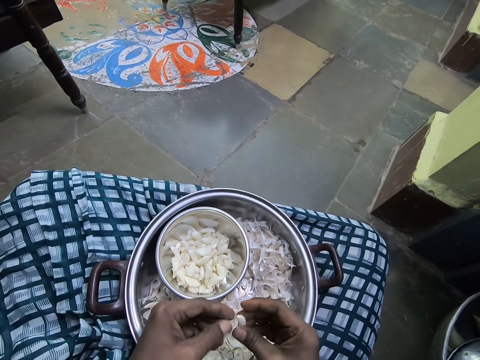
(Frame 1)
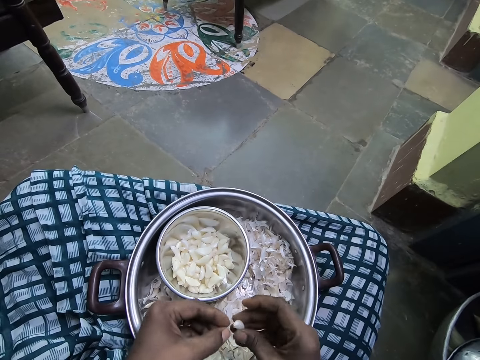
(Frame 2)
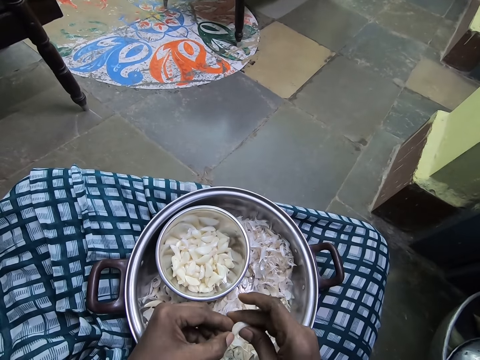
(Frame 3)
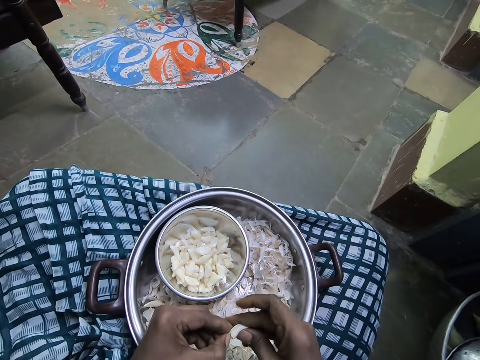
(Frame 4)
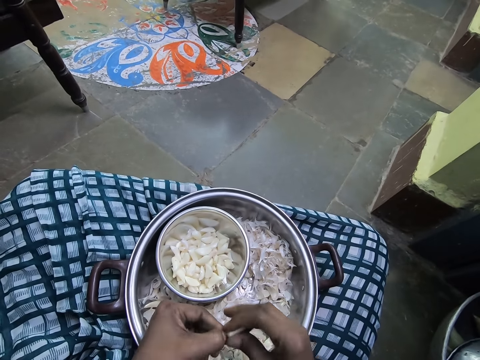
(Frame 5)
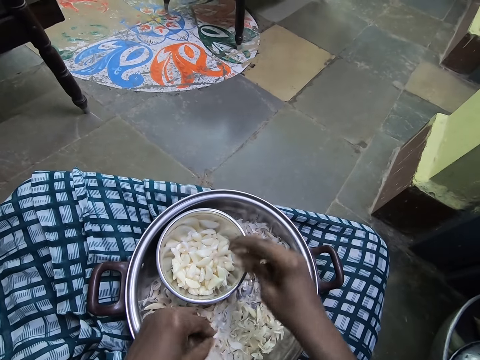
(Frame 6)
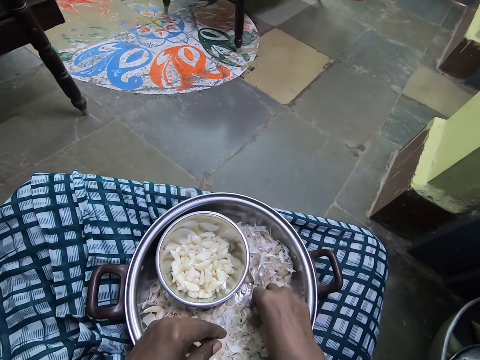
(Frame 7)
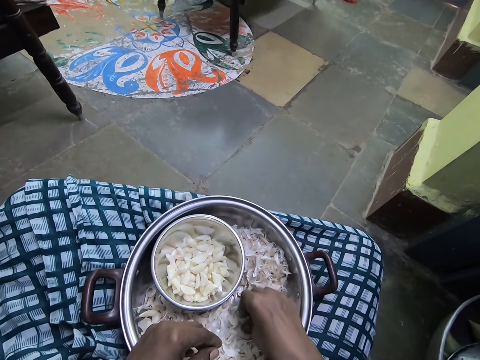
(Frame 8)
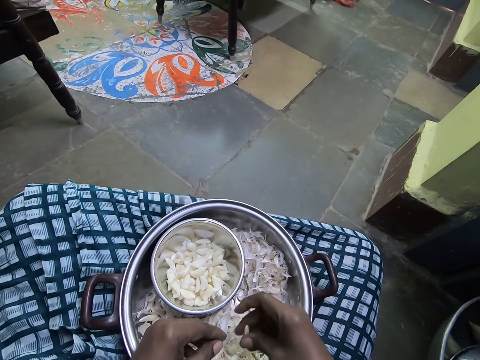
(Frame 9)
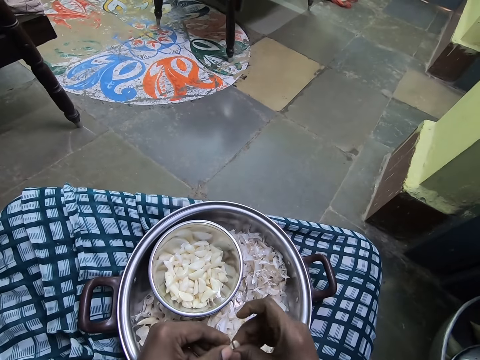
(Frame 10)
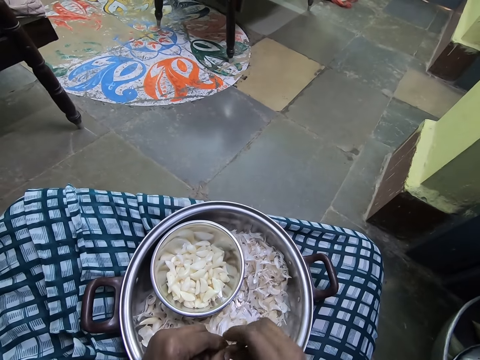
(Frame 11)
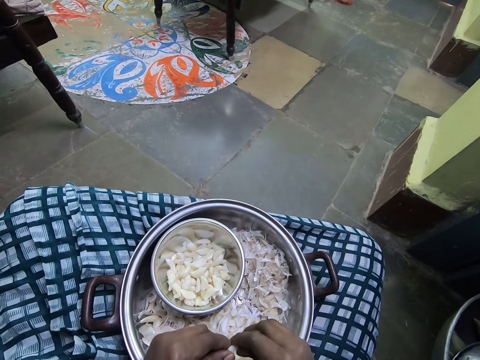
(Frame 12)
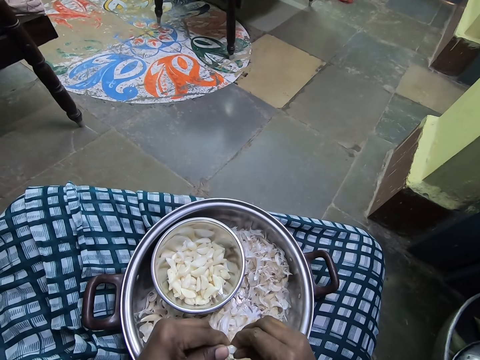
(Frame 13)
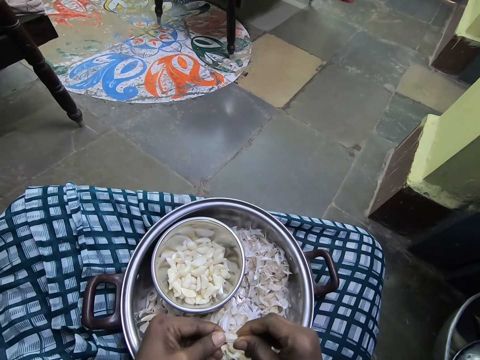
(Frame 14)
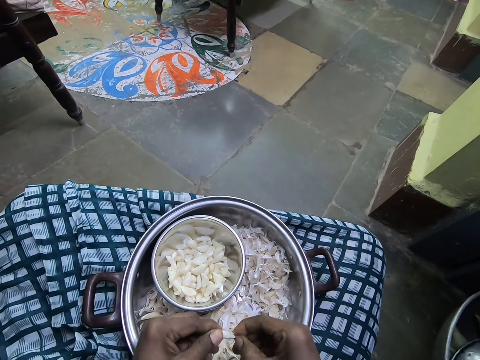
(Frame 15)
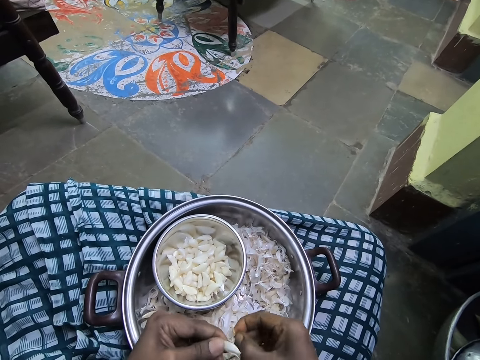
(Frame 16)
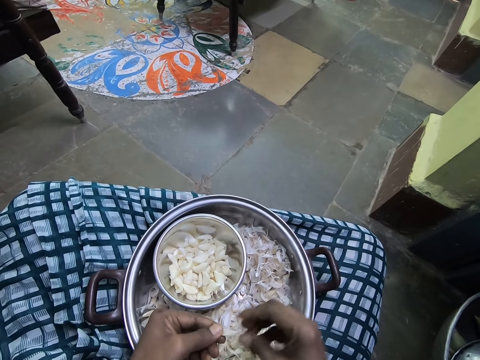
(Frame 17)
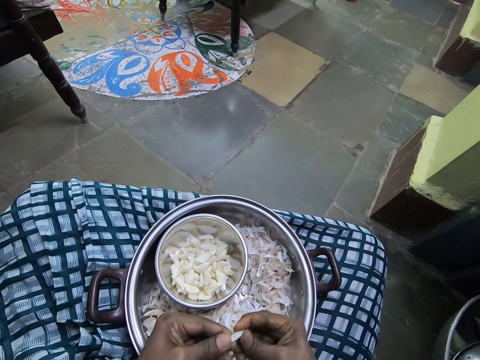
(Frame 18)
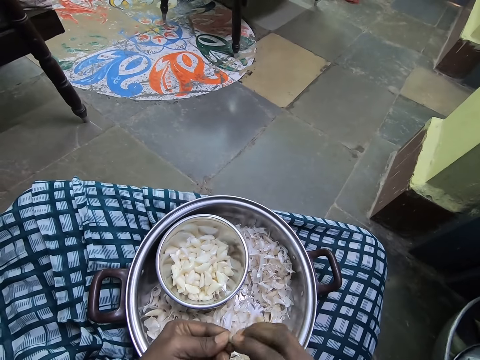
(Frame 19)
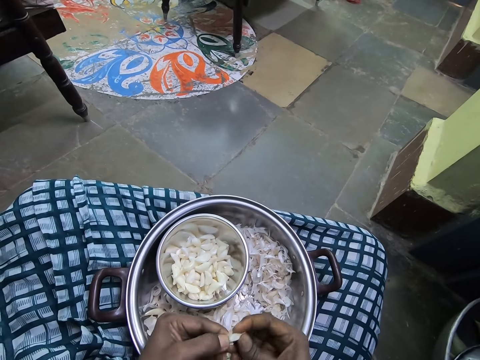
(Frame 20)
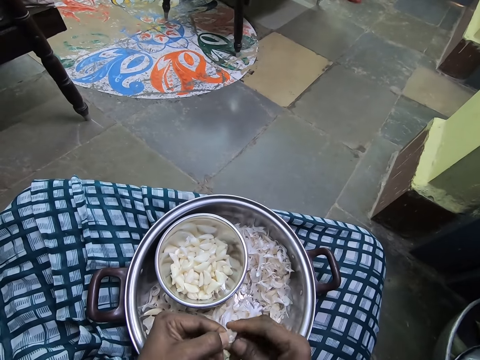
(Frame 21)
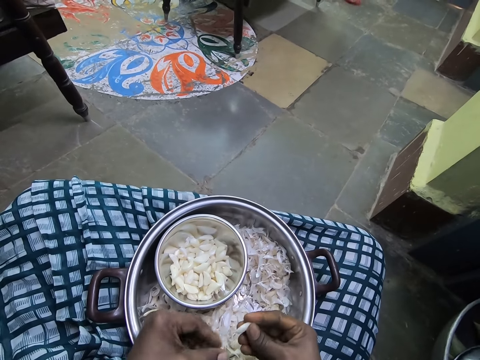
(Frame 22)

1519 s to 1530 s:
The camera wearer puts the peeled garlic in a bowl. They pick the garlic from the tray and peel the garlic.

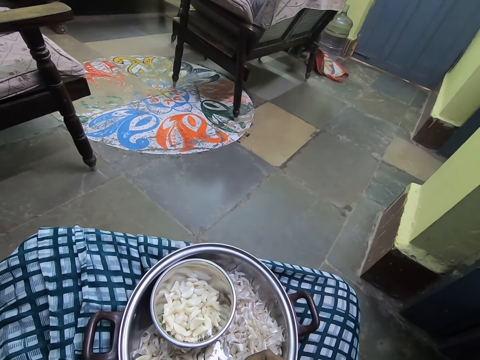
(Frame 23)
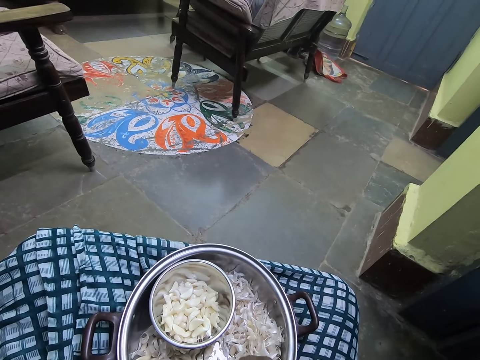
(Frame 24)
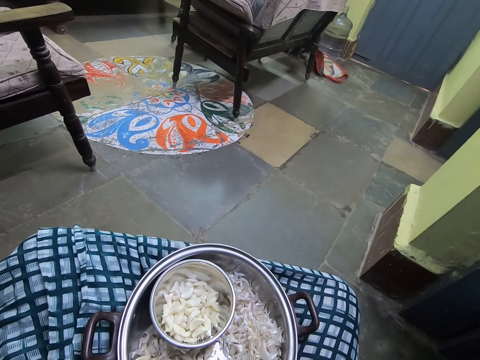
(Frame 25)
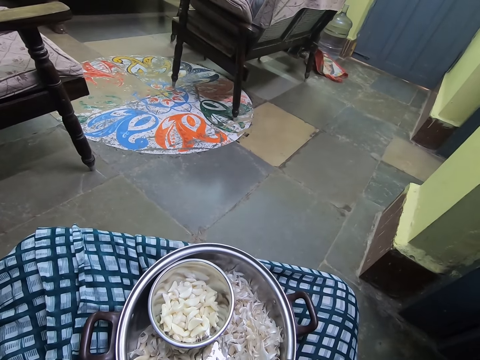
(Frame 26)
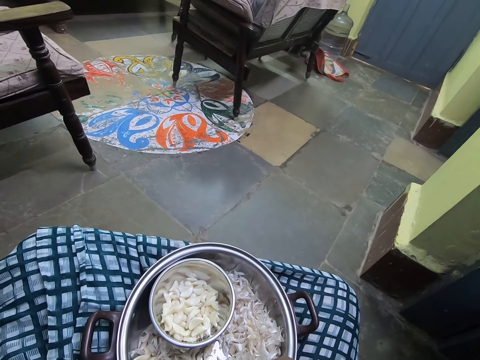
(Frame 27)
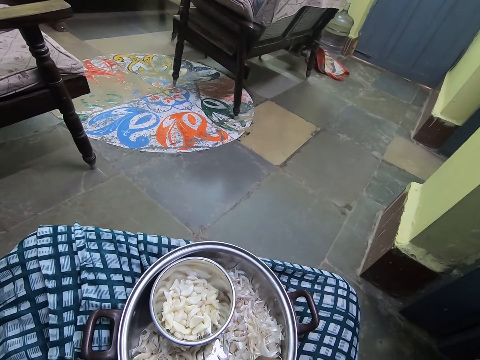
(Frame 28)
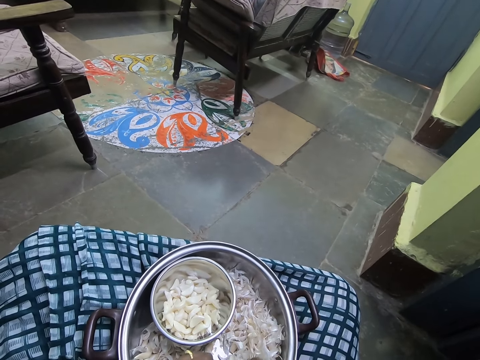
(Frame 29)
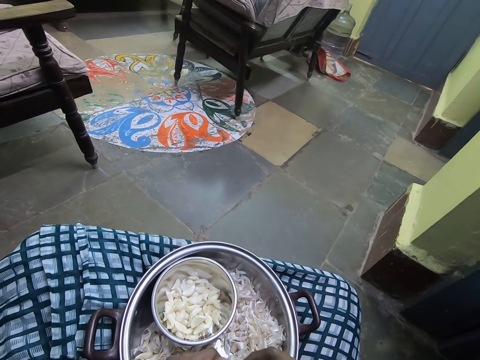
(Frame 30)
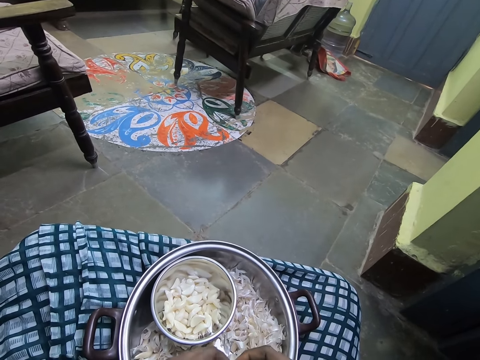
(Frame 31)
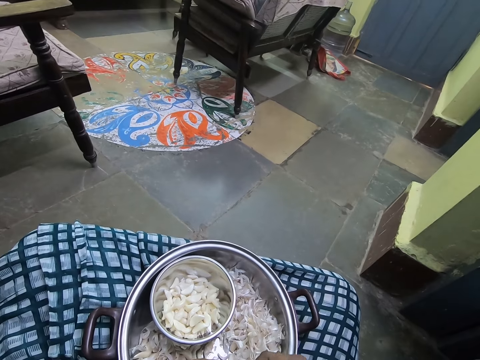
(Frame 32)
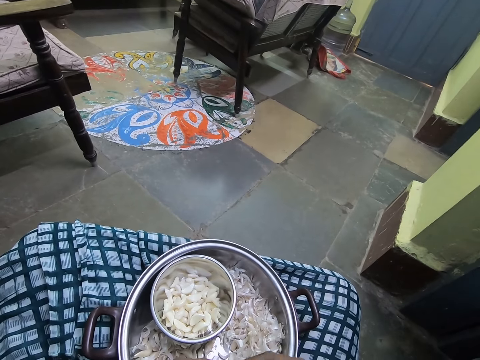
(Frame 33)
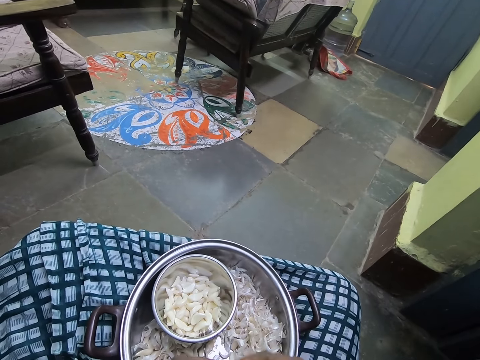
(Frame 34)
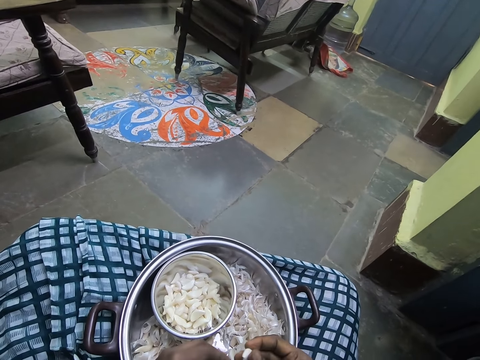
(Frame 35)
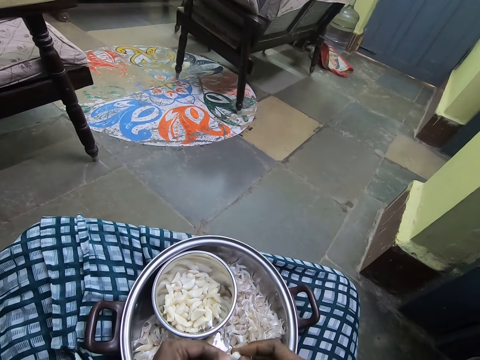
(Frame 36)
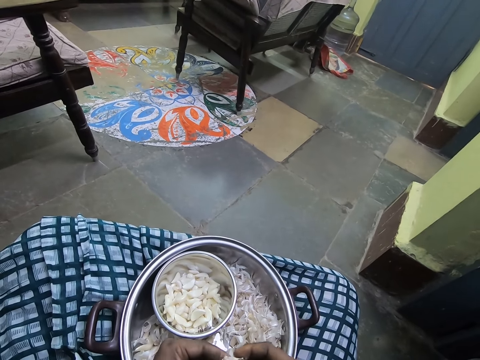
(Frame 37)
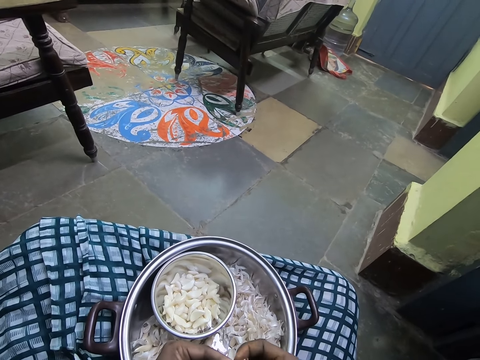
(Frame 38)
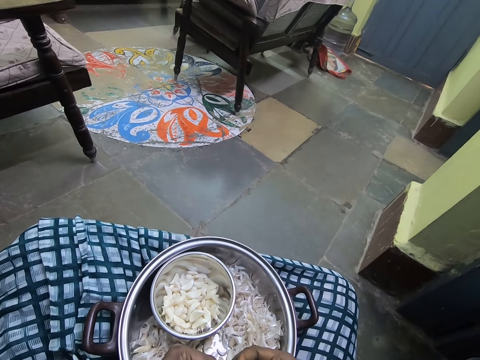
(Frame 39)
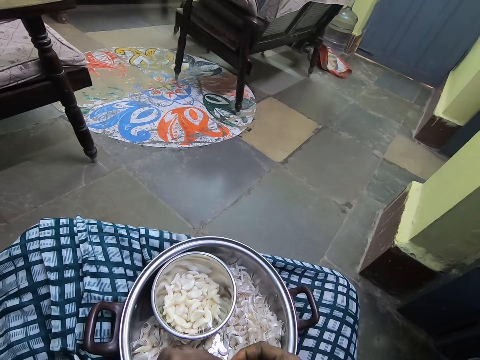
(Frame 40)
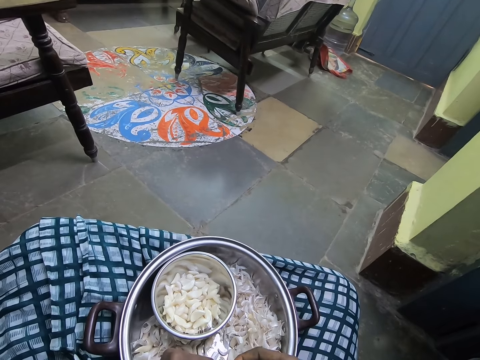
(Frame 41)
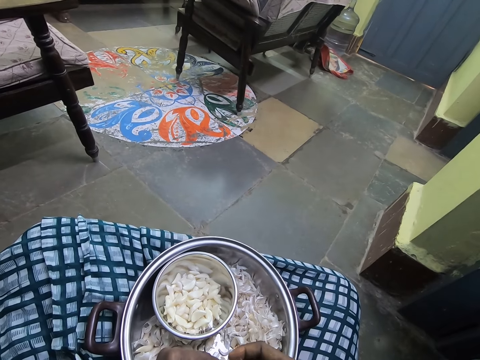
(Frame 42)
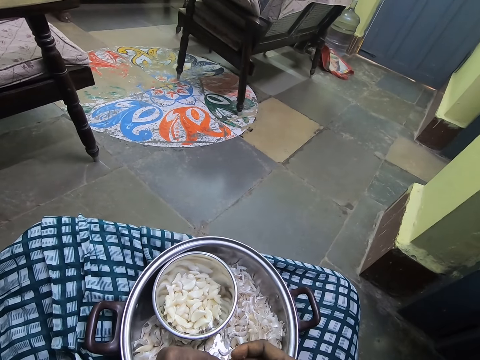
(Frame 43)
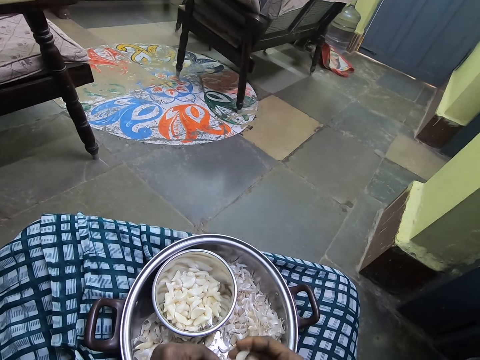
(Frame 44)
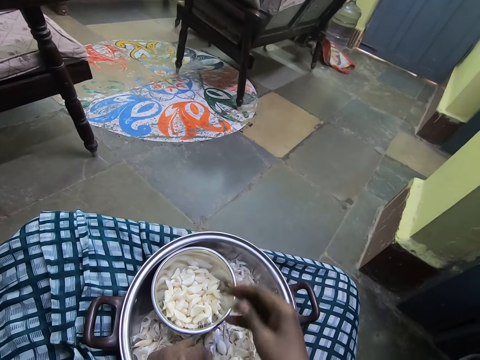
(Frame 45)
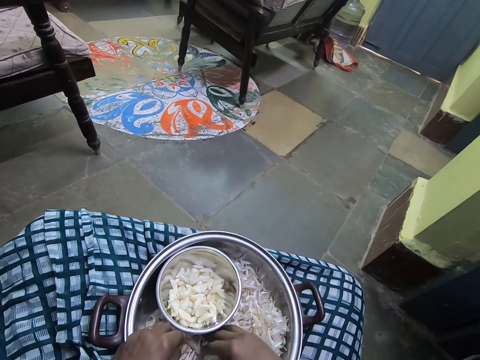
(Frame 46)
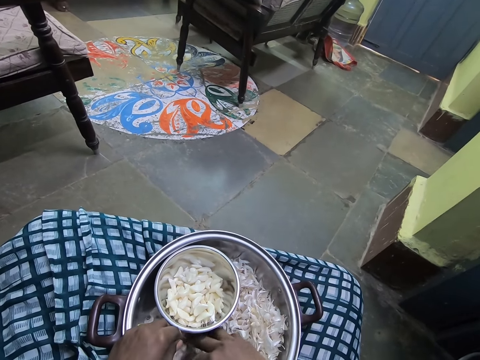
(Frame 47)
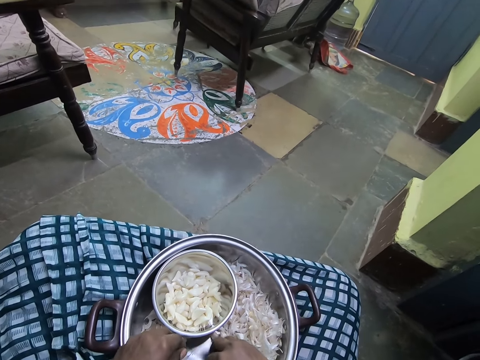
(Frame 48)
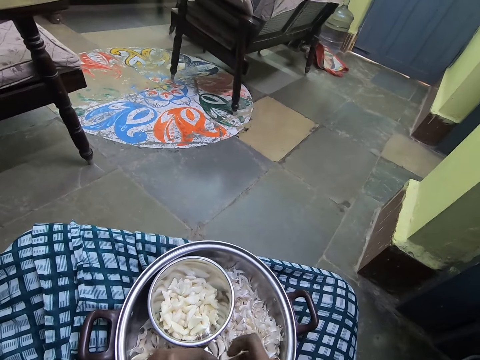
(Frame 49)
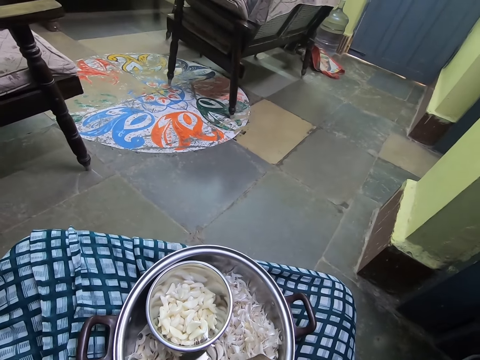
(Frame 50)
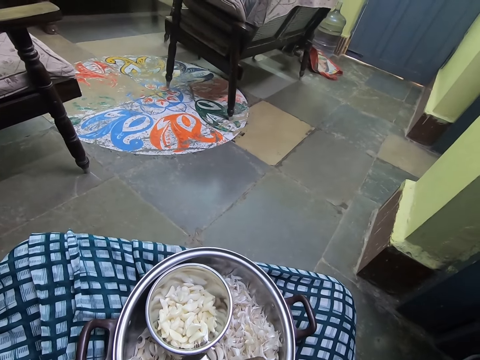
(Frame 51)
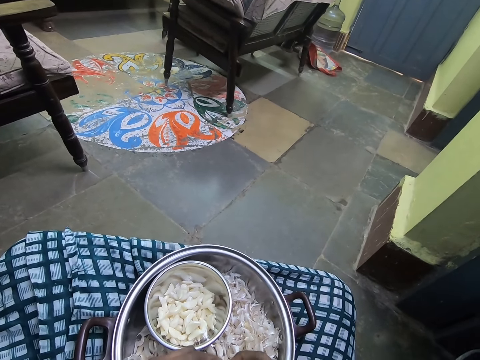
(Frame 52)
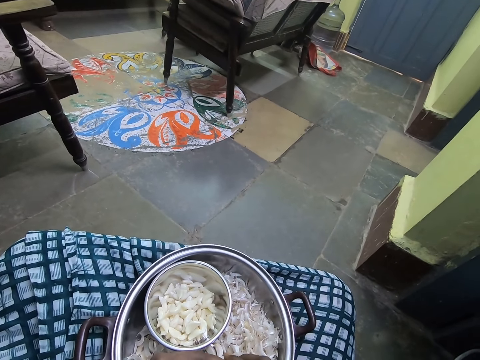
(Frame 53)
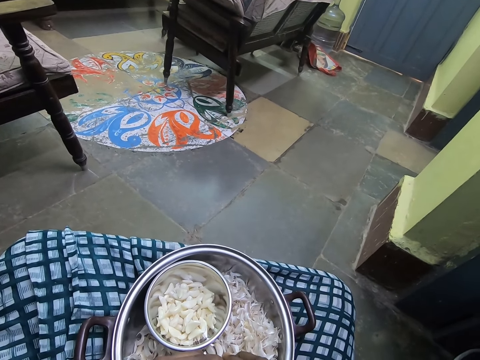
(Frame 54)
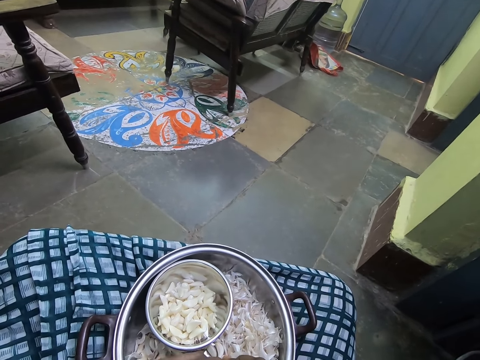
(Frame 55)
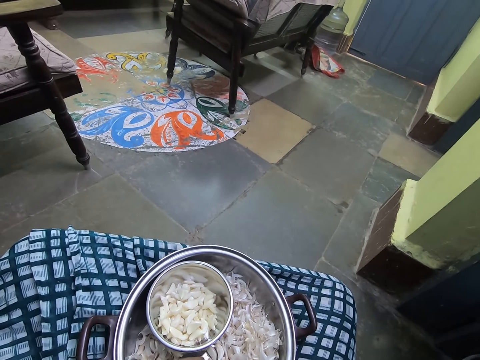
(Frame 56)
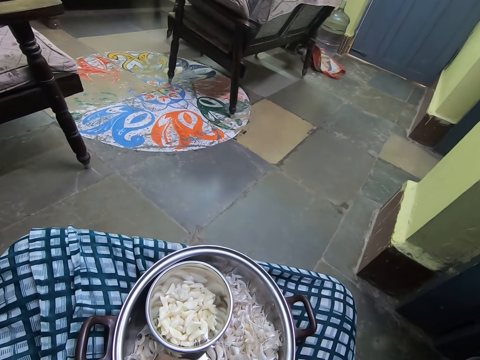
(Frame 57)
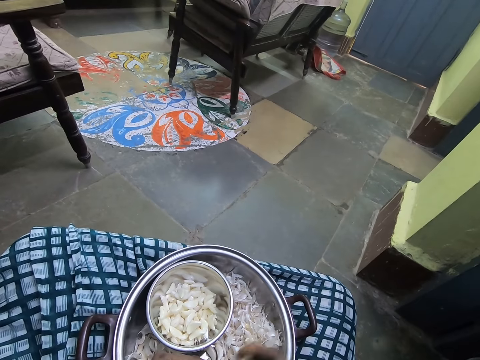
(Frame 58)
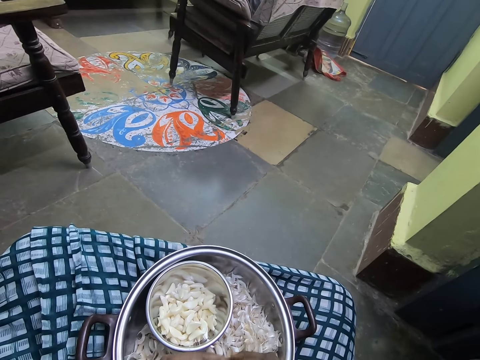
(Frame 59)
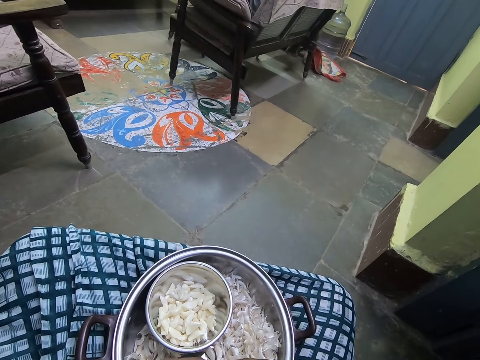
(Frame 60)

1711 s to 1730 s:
The camera wearer peels off the garlic. They drop the garlic in the bowl. They pick the garlic from the pot. They peel off the garlic. They peel the garlic.
